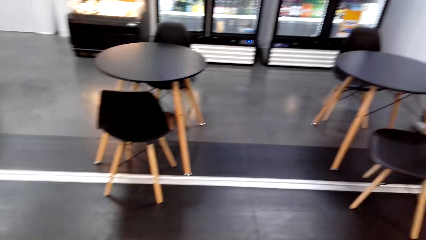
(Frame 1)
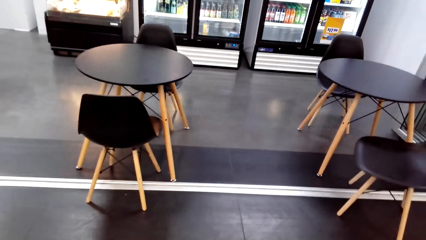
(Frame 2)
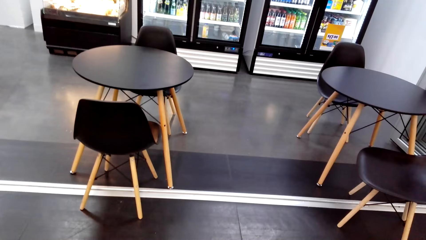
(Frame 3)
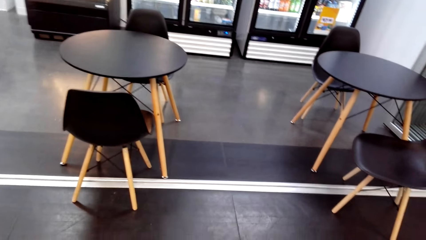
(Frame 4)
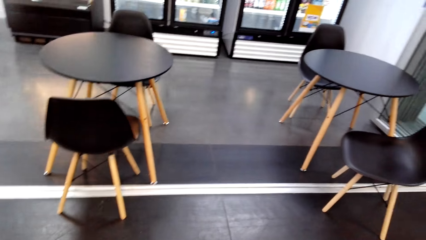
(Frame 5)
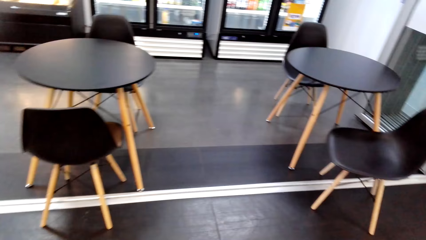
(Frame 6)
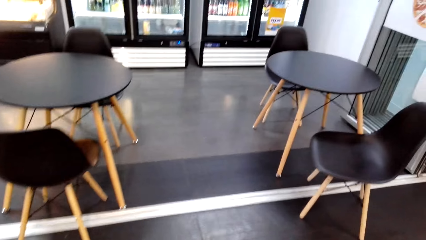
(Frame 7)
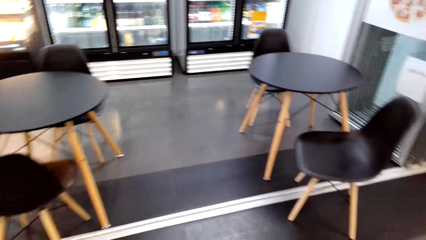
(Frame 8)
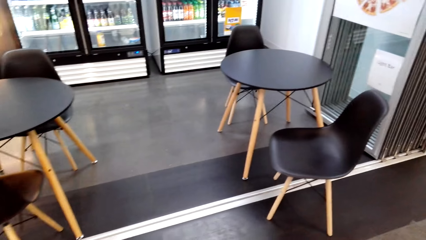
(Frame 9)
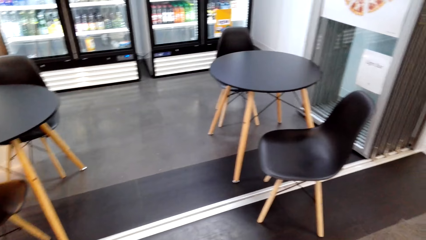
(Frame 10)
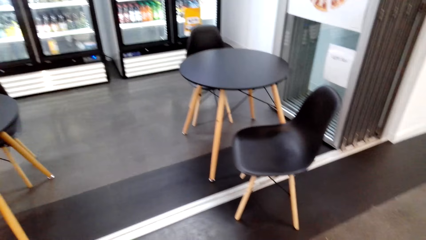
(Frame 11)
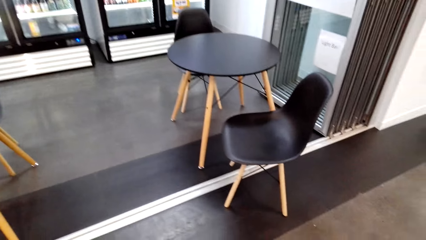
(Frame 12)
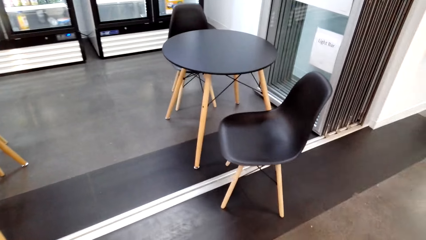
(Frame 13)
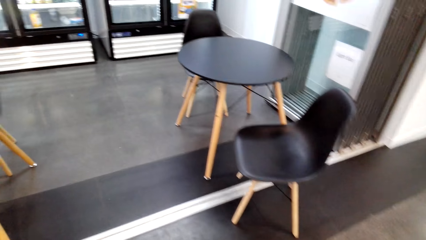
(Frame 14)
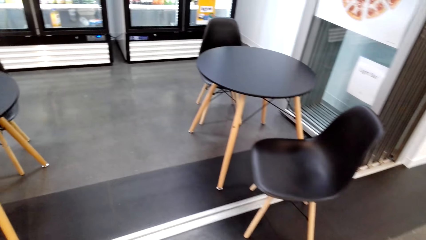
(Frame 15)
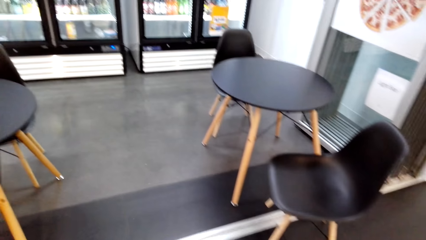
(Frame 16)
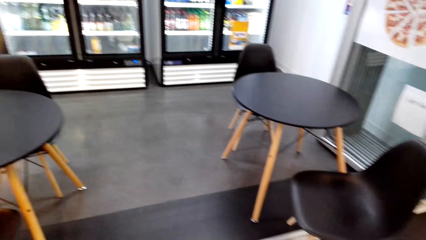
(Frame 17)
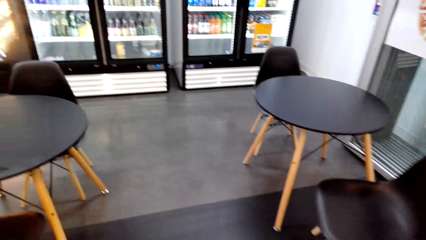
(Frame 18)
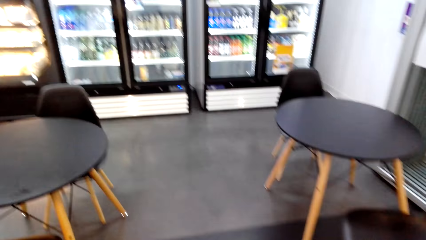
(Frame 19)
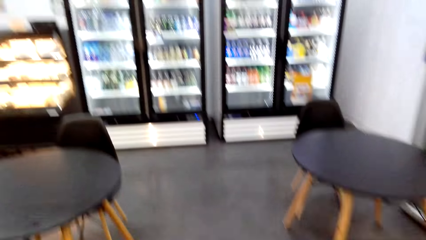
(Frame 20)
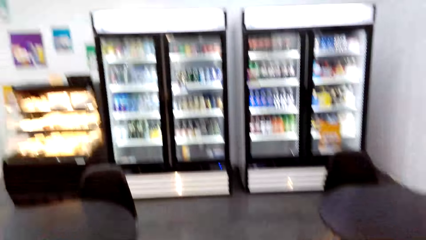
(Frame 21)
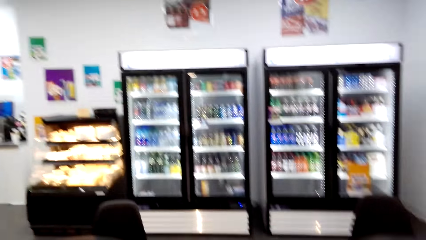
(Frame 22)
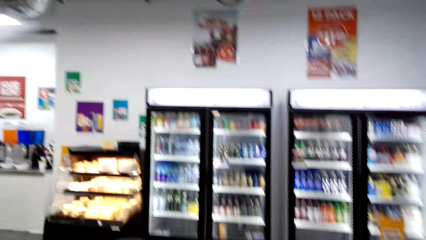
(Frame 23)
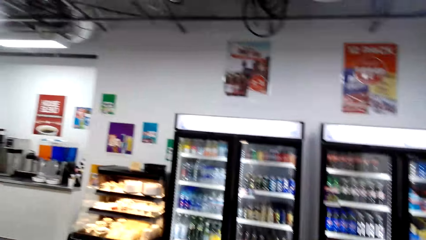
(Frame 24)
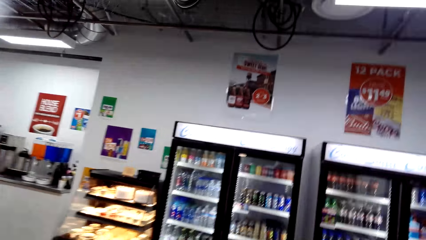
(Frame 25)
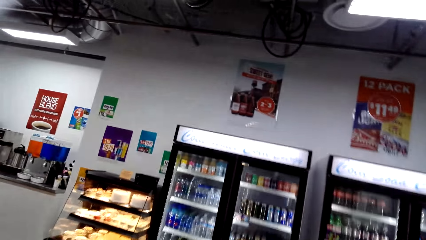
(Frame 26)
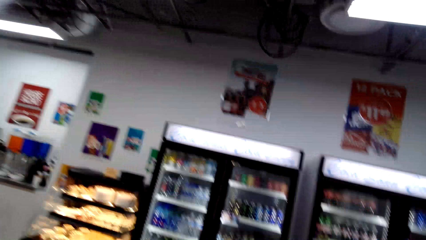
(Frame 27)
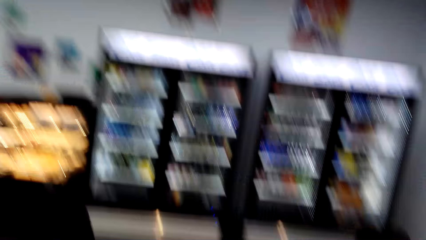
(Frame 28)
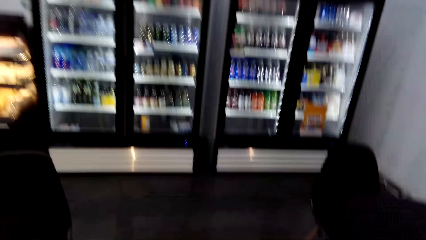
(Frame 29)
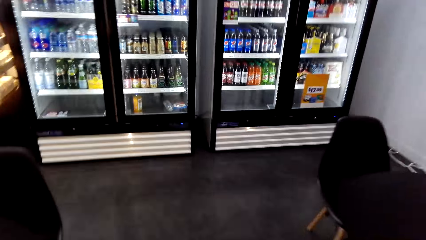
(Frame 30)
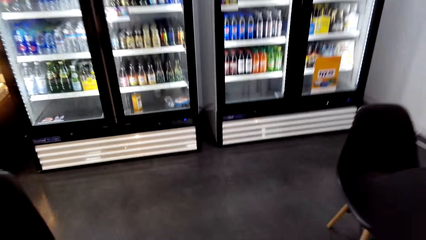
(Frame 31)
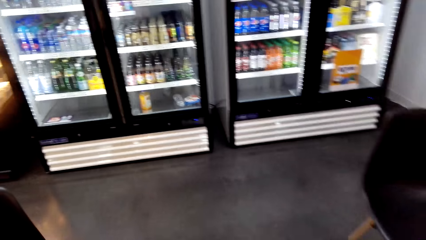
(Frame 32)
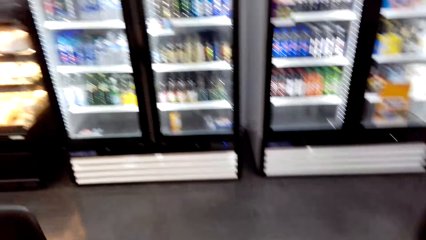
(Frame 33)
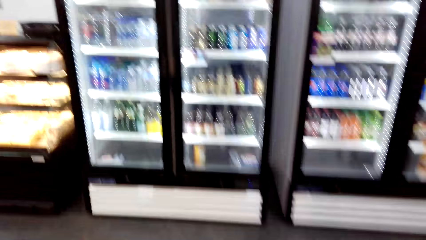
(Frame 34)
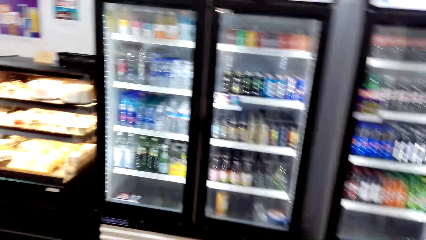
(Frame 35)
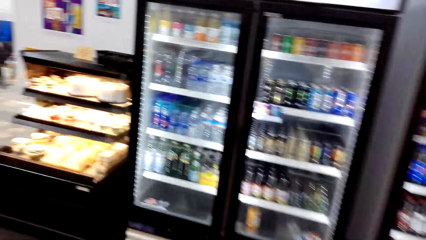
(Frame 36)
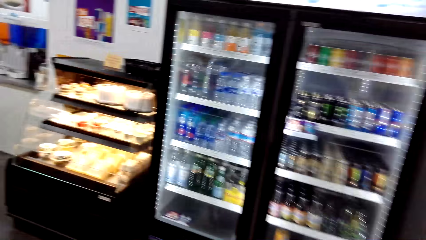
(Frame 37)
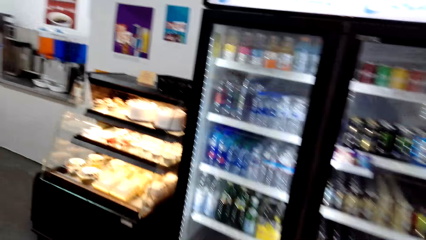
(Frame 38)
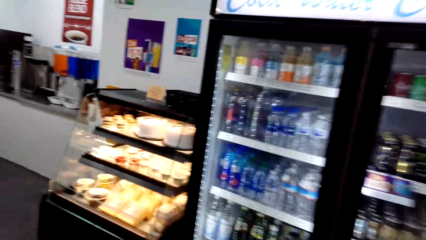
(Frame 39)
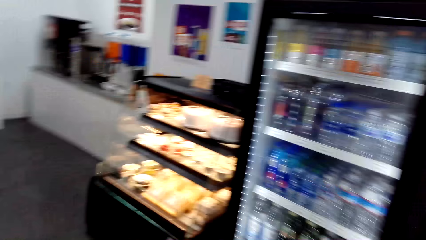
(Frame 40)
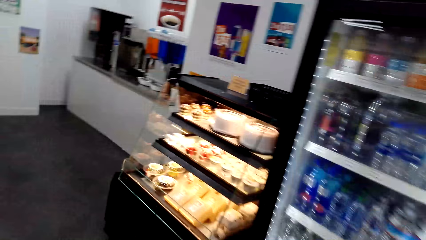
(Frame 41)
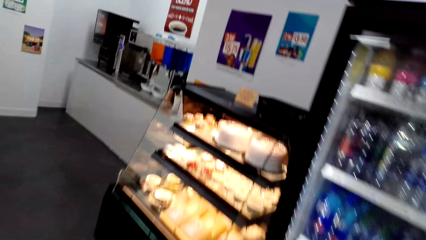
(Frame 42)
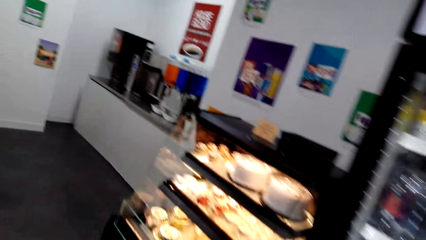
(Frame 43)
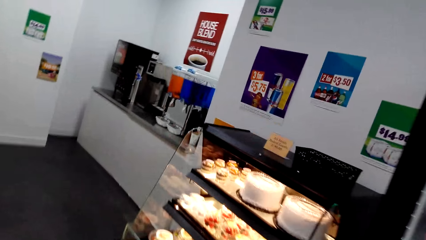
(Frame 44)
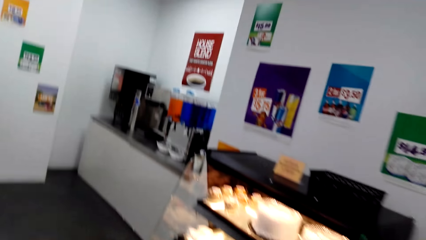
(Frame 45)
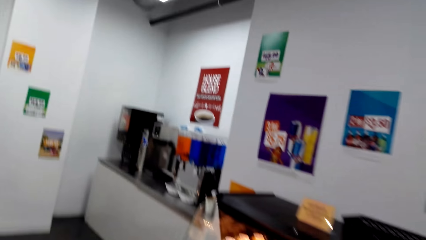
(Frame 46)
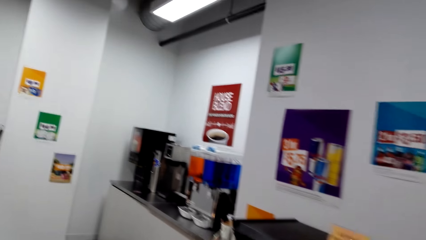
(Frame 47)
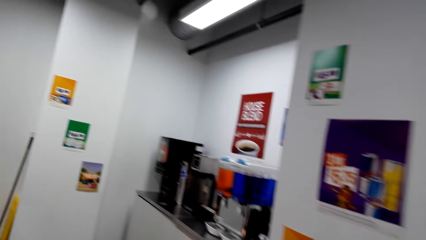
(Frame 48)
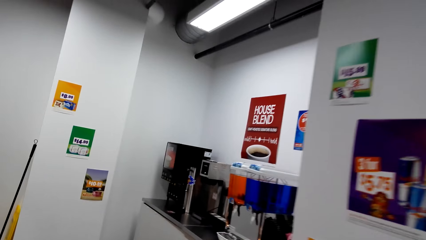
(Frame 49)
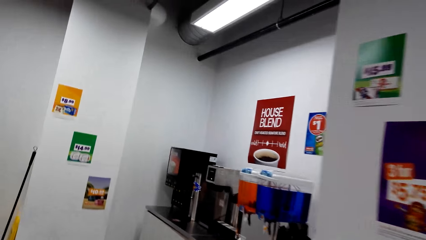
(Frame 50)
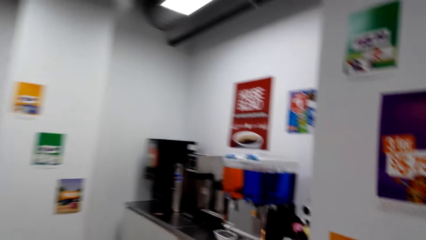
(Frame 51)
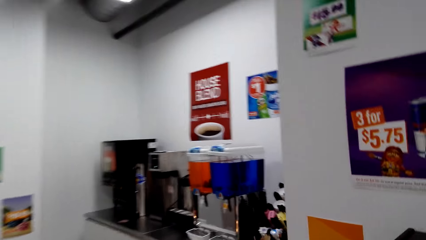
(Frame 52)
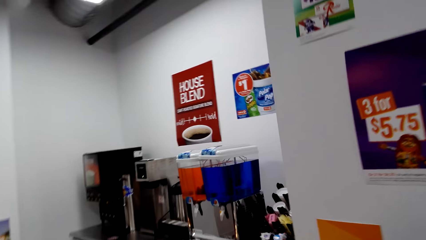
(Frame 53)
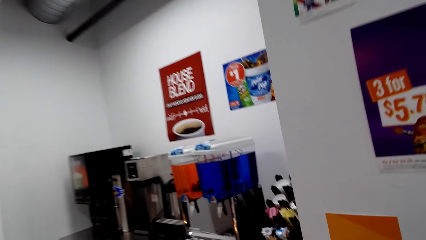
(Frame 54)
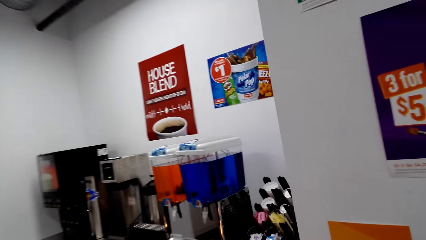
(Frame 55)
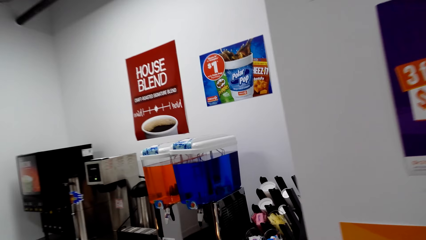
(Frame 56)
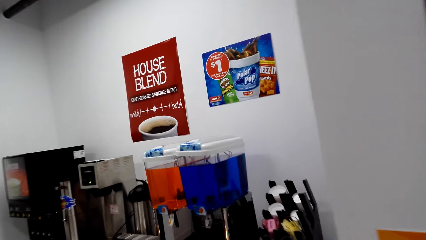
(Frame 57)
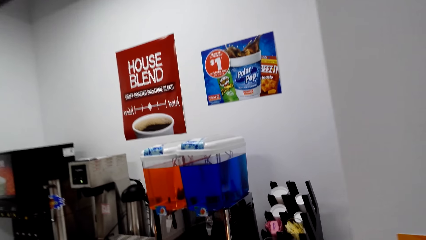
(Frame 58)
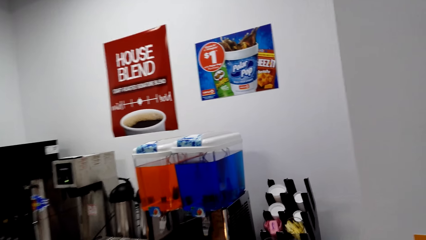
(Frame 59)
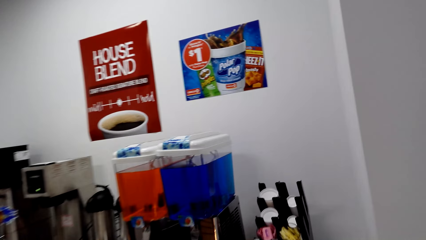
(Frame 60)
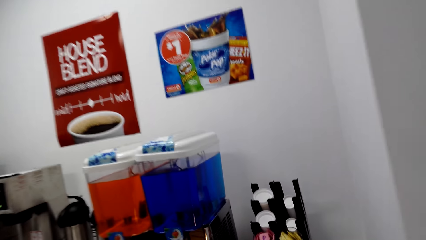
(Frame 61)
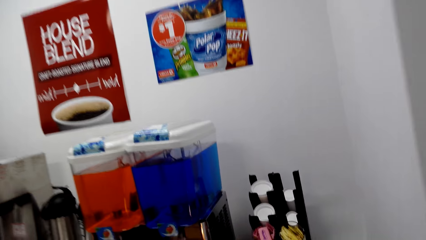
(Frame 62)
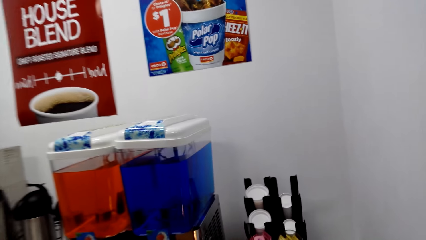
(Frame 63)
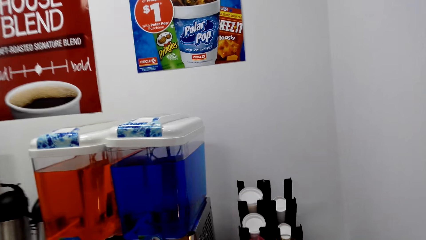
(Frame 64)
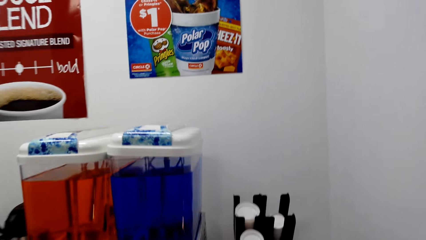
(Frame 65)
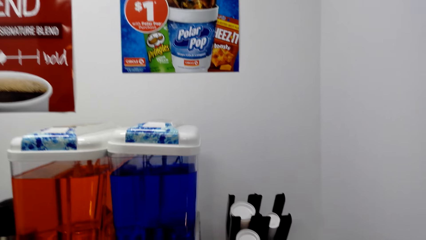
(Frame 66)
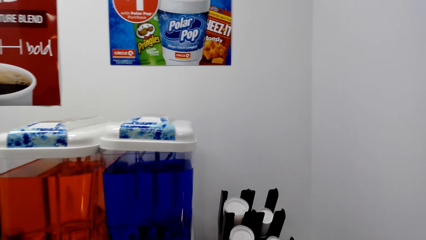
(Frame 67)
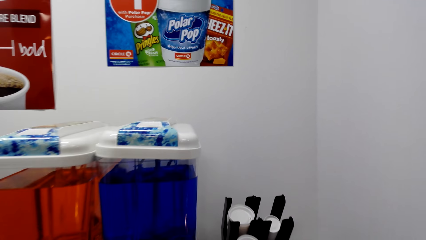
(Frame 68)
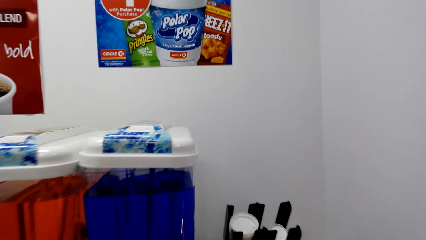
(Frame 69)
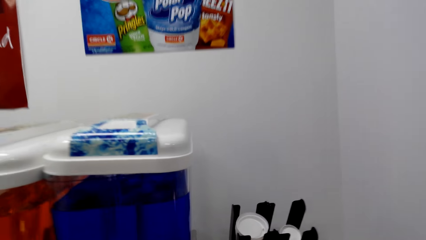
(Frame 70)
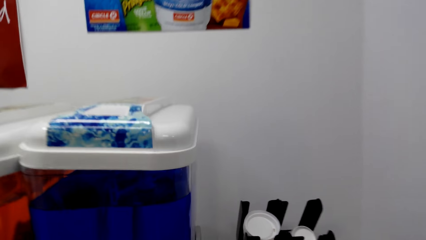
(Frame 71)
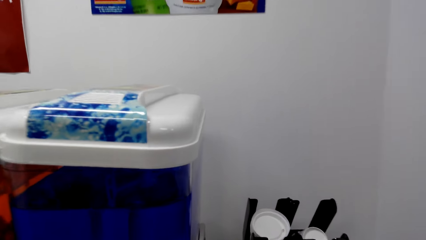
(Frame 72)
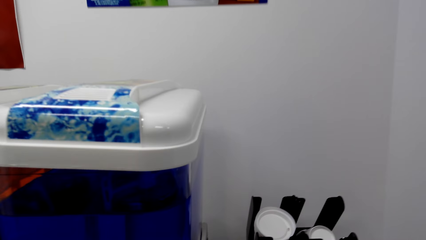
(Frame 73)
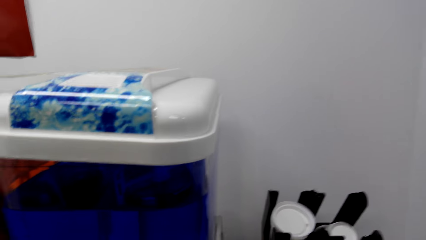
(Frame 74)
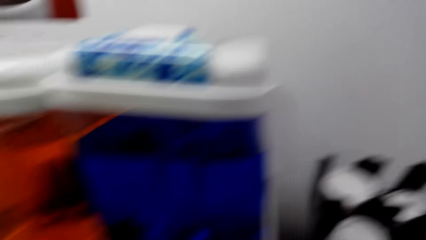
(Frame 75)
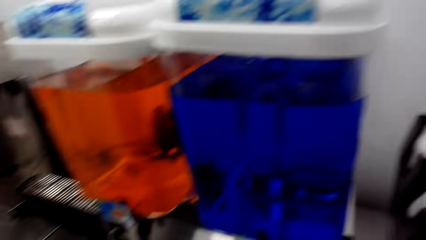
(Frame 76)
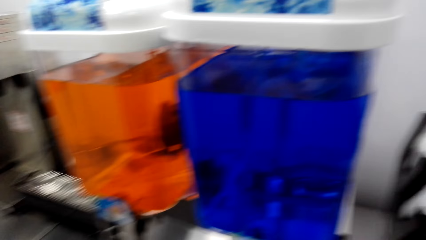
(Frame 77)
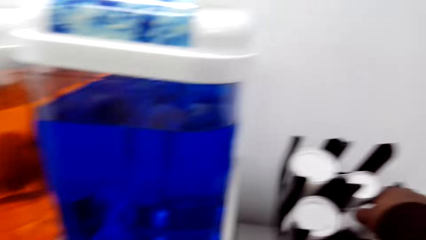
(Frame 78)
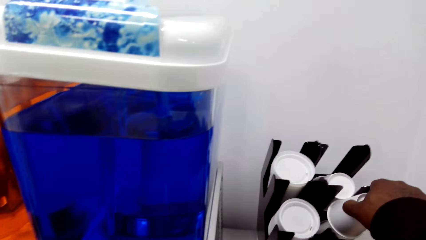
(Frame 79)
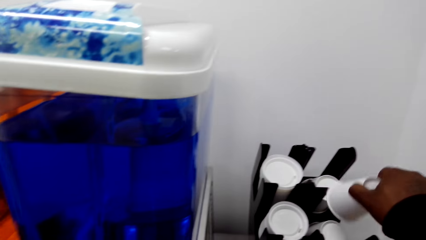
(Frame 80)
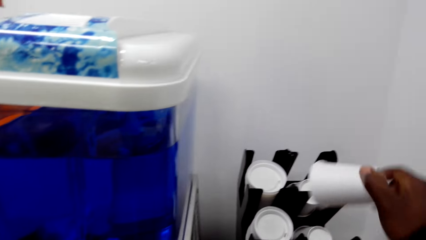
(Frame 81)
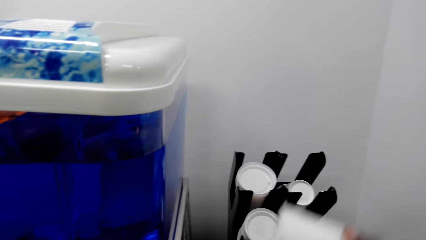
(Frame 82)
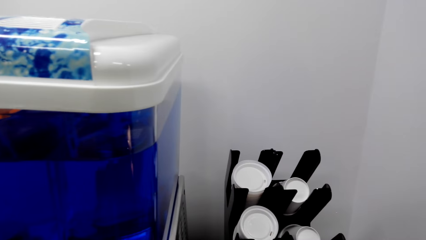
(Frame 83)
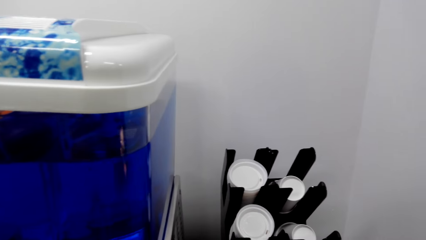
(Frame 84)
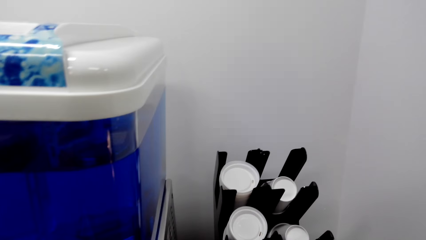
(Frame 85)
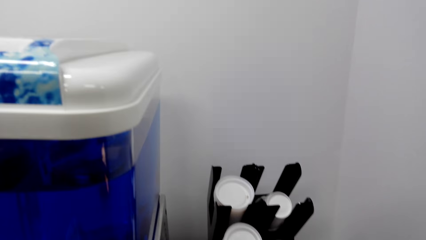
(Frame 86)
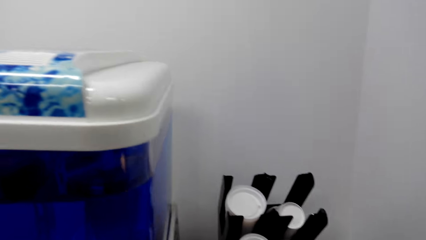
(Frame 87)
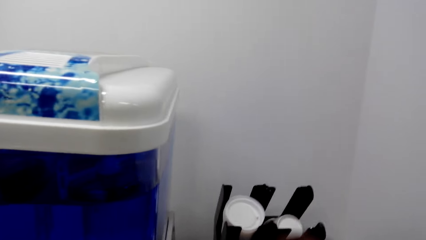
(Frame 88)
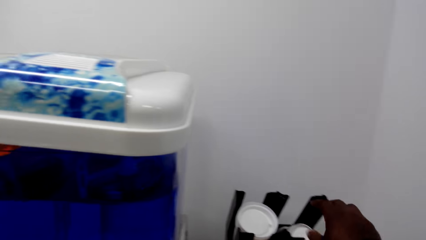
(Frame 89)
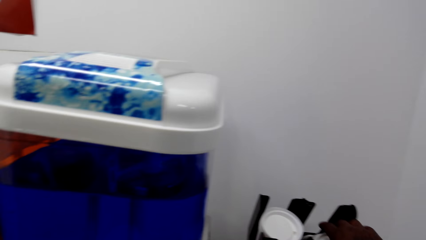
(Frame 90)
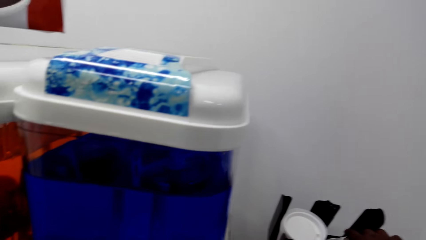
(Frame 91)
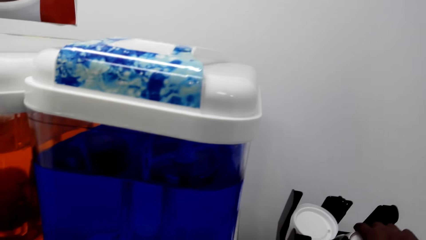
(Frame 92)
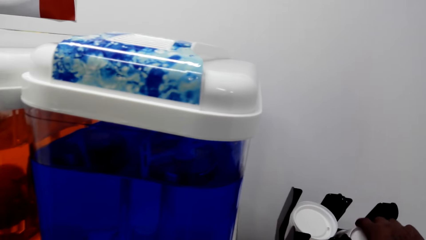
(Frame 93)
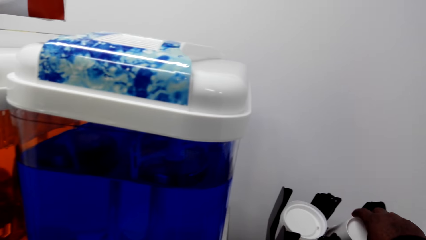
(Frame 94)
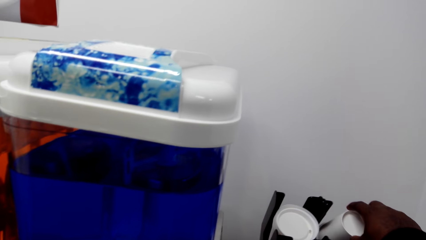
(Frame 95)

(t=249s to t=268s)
The camera wearer walks. They walk around. They pick up the cup.
